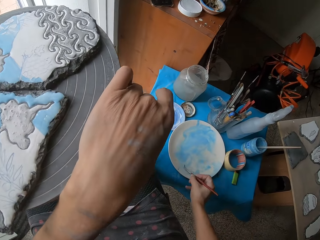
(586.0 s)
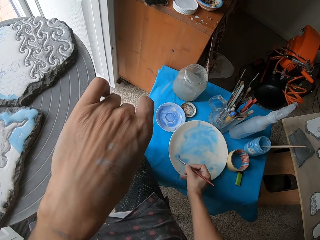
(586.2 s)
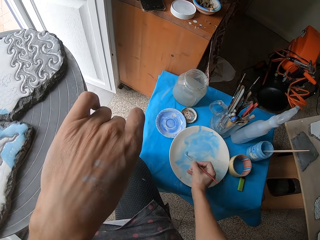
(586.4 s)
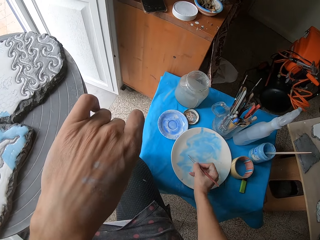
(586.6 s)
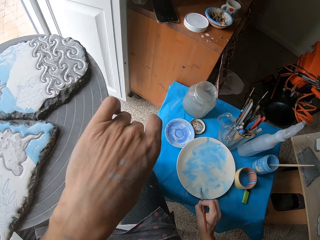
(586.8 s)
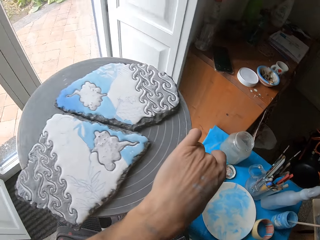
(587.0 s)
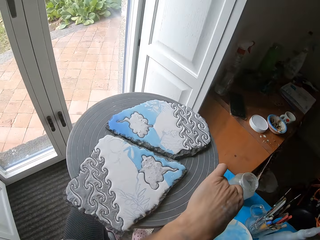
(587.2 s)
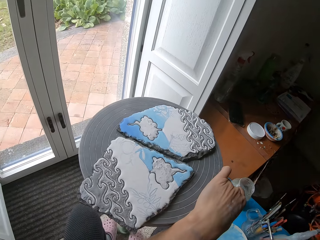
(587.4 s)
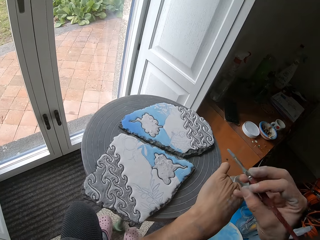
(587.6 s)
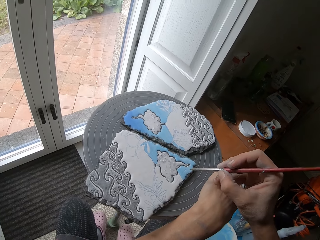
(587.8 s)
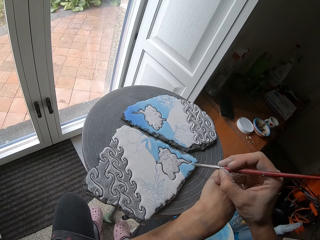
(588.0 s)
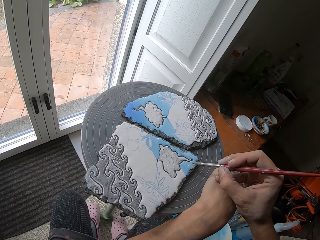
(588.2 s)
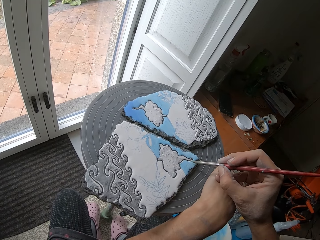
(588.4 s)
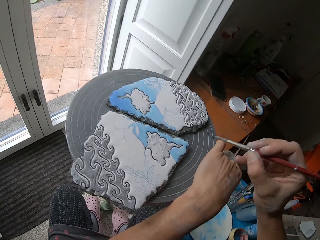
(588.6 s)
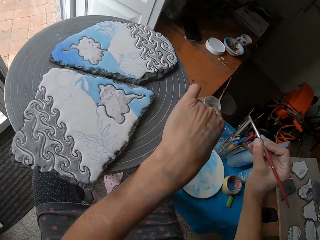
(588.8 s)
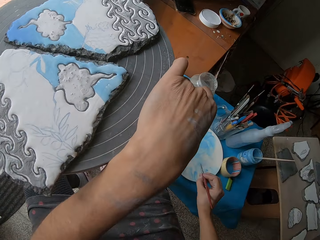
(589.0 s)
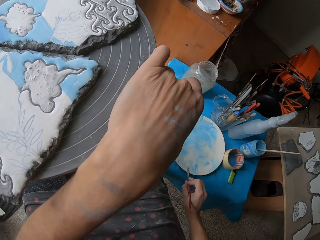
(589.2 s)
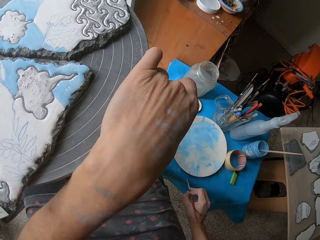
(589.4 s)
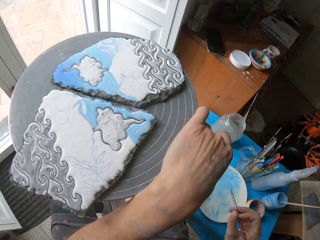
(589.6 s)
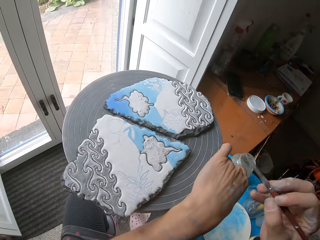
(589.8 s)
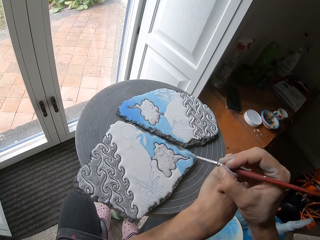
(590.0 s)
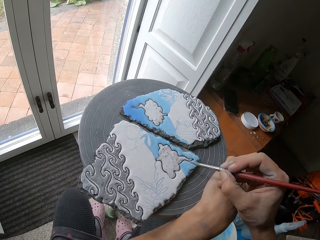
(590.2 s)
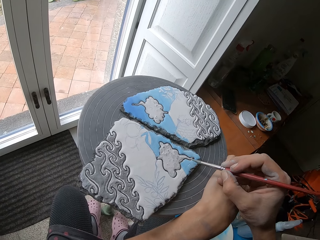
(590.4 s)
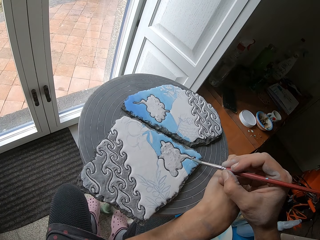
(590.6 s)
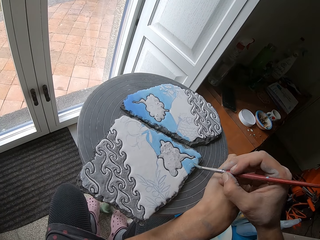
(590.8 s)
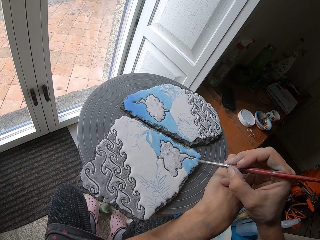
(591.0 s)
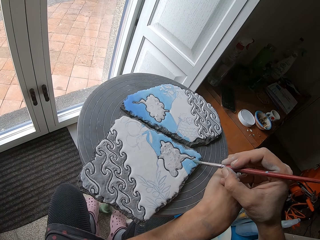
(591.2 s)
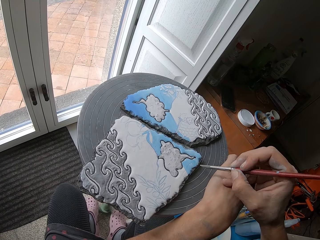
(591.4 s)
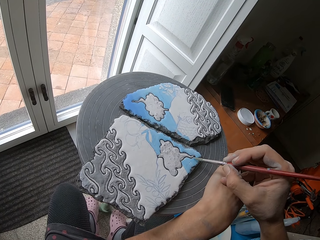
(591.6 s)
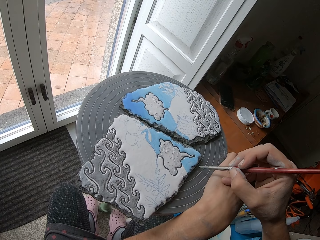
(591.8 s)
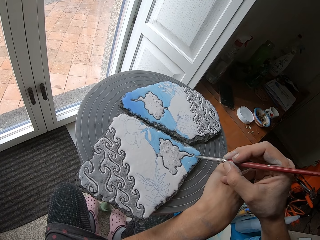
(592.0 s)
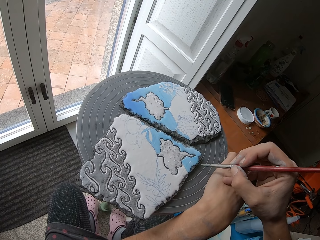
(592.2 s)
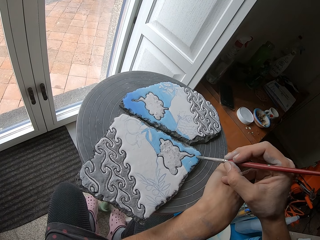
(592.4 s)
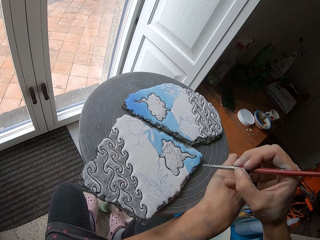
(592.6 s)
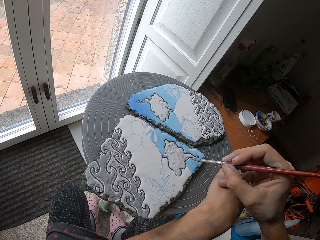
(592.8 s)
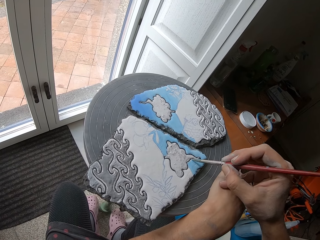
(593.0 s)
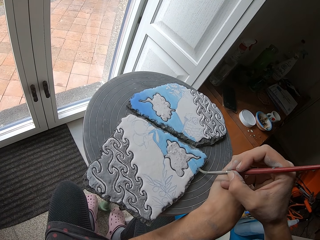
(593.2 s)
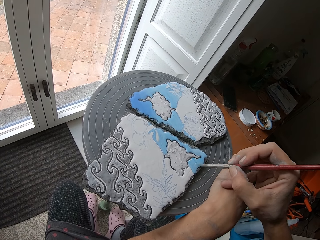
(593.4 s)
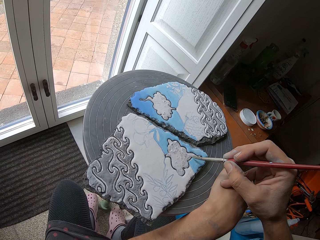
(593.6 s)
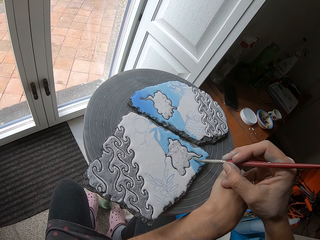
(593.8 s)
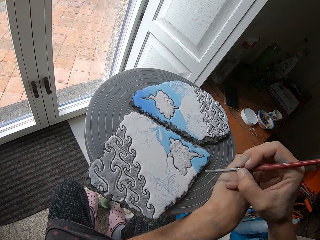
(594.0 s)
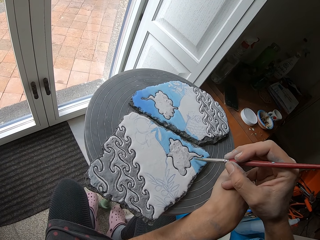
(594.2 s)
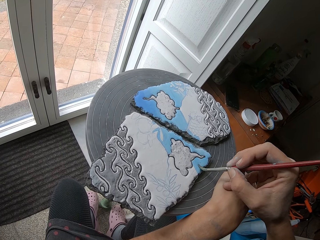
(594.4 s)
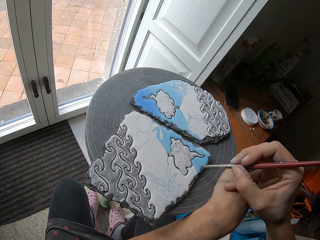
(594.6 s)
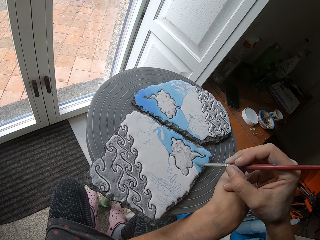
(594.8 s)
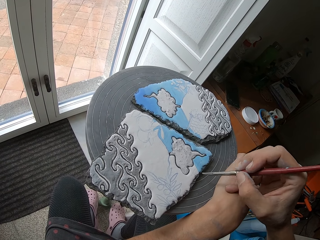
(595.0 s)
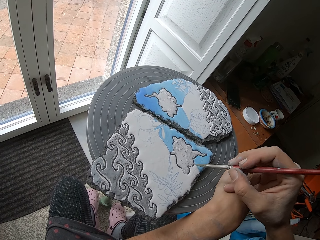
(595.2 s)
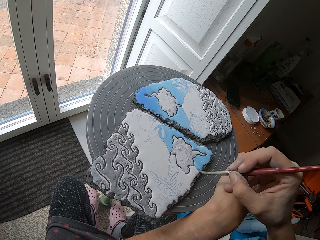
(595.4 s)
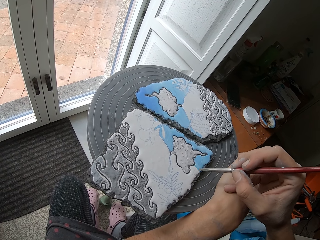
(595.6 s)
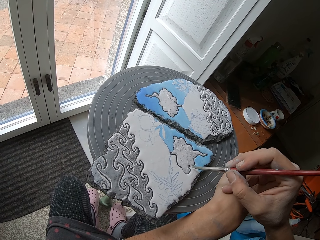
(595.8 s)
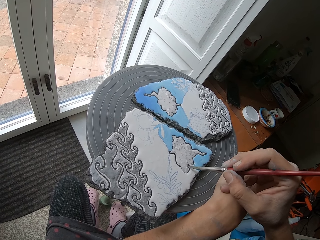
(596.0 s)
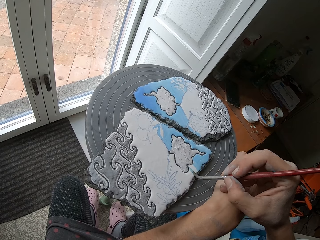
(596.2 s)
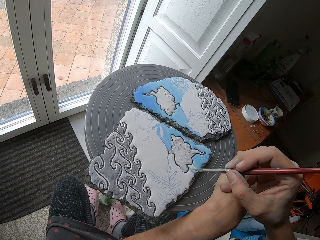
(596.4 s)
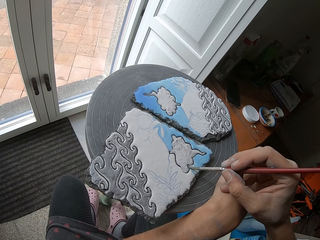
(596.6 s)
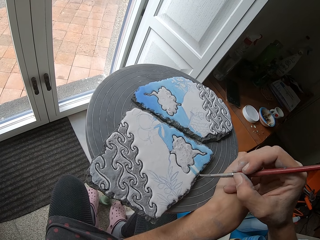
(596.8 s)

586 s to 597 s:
The camera wearer takes some blue paints from the plate of paint with the paint brush. They paint the clay board on the table blue with the paint brush. They take paint with the paint brush. They paint the pottery on the table with the brush.

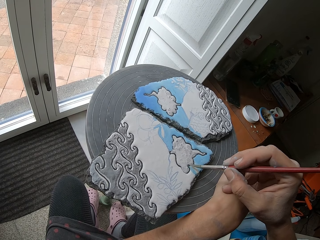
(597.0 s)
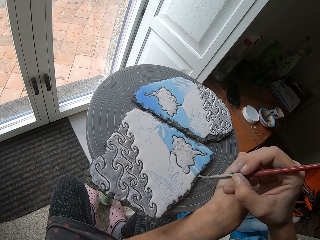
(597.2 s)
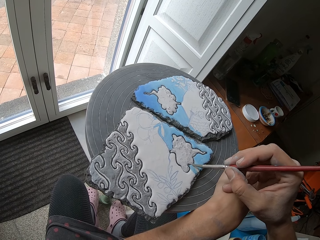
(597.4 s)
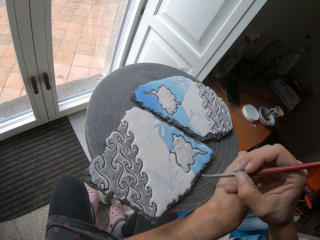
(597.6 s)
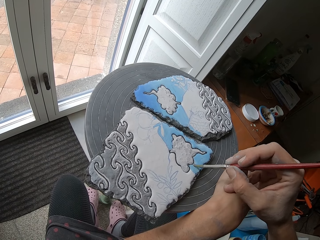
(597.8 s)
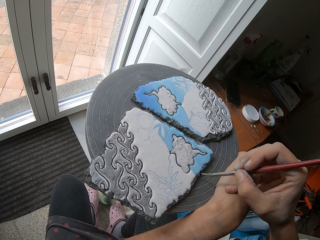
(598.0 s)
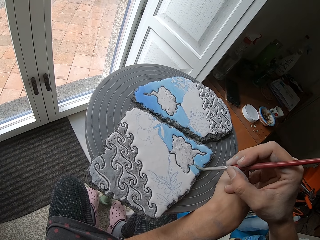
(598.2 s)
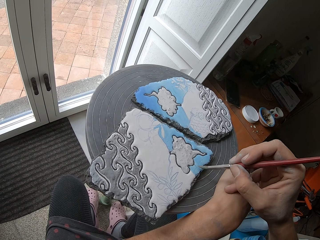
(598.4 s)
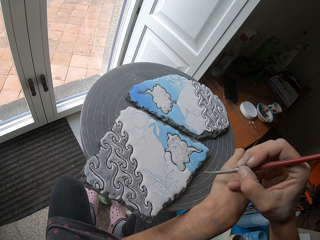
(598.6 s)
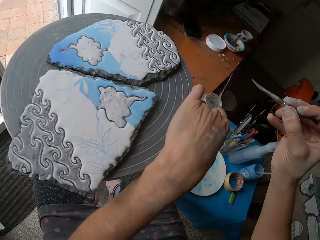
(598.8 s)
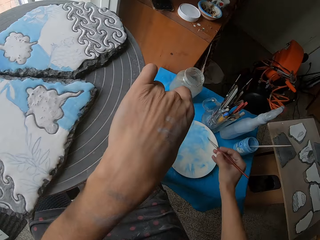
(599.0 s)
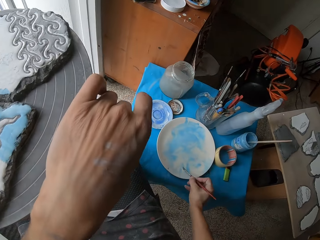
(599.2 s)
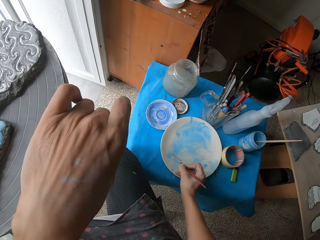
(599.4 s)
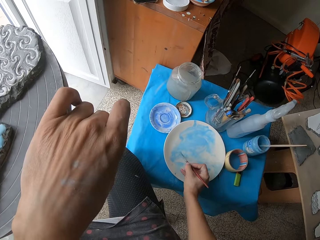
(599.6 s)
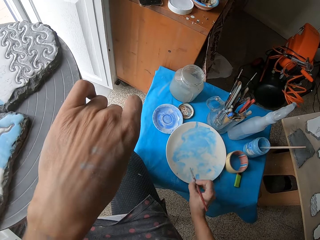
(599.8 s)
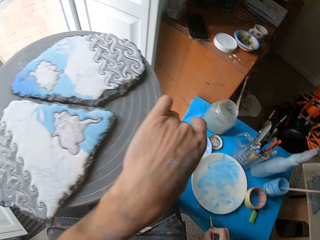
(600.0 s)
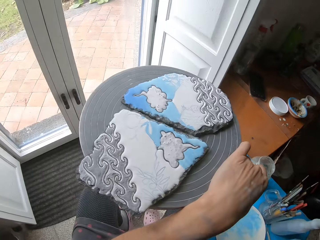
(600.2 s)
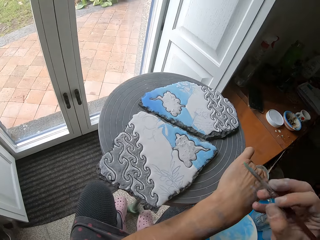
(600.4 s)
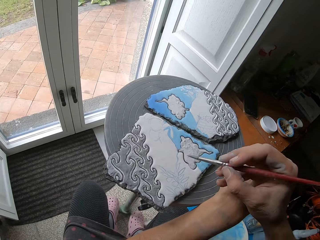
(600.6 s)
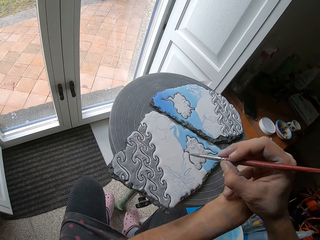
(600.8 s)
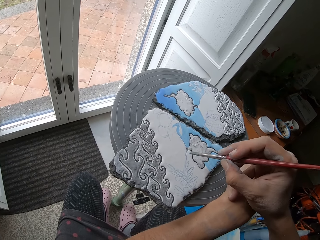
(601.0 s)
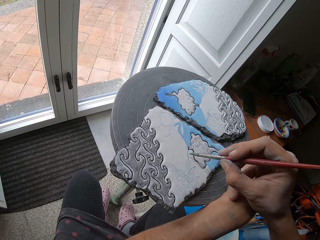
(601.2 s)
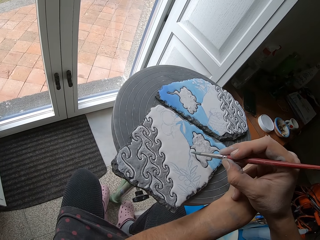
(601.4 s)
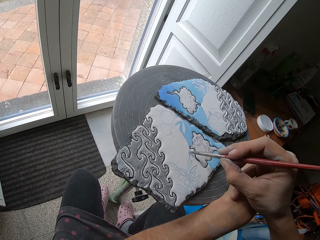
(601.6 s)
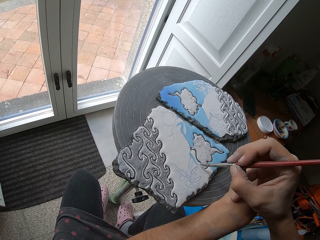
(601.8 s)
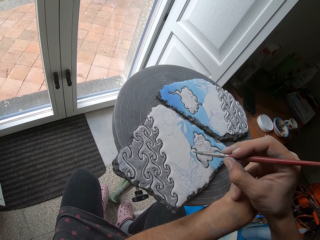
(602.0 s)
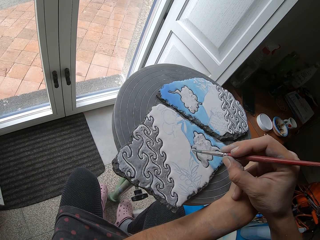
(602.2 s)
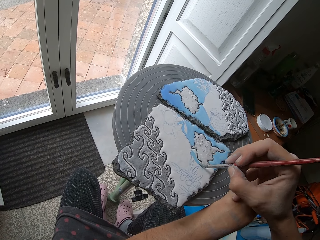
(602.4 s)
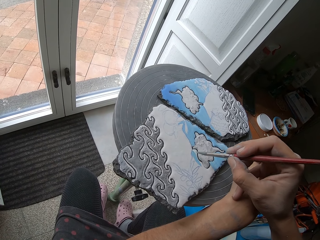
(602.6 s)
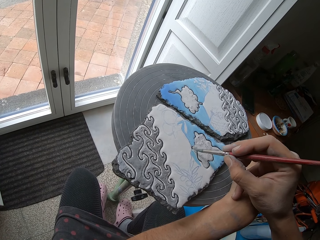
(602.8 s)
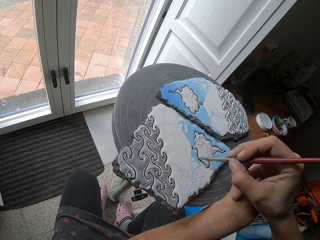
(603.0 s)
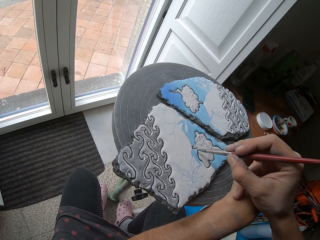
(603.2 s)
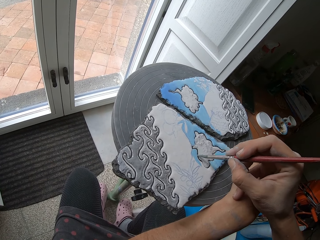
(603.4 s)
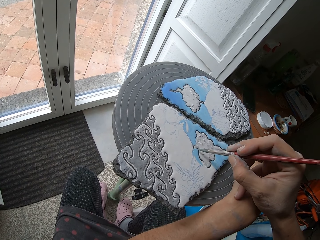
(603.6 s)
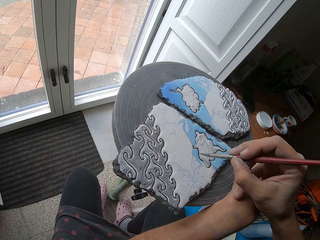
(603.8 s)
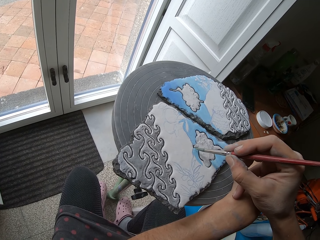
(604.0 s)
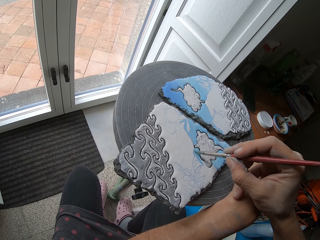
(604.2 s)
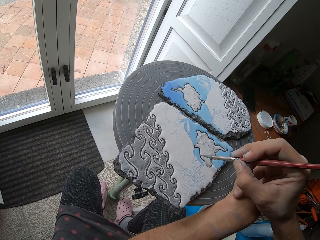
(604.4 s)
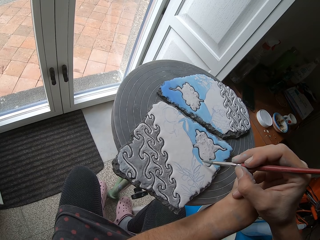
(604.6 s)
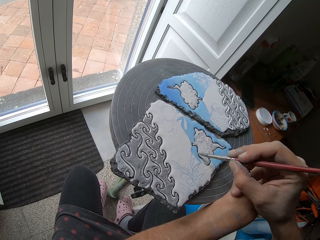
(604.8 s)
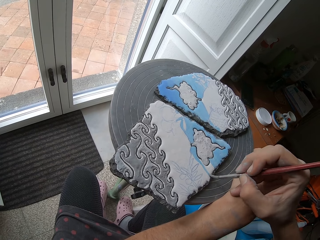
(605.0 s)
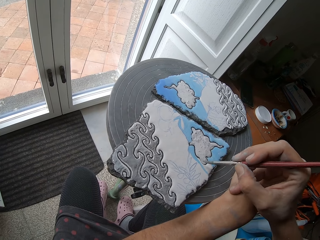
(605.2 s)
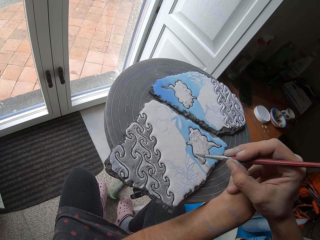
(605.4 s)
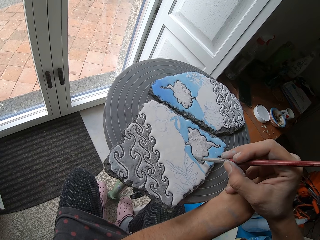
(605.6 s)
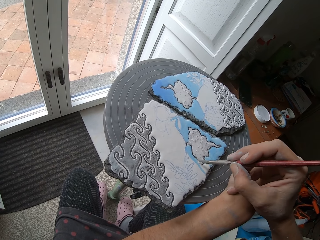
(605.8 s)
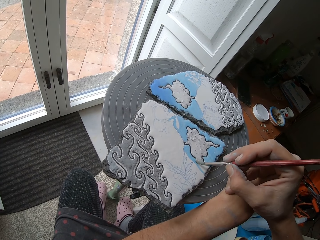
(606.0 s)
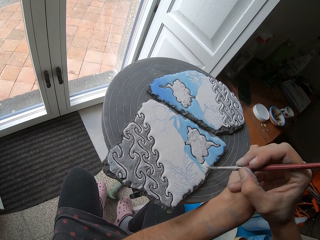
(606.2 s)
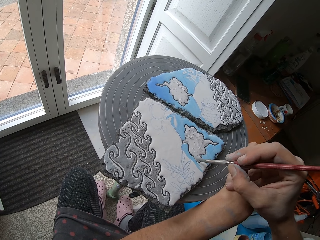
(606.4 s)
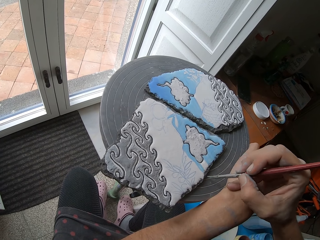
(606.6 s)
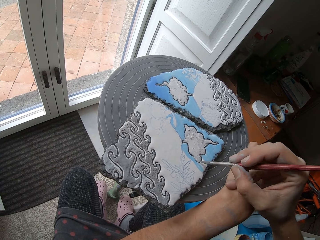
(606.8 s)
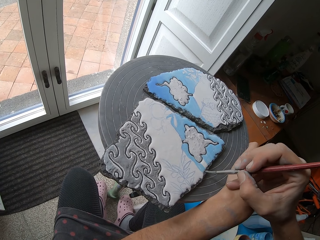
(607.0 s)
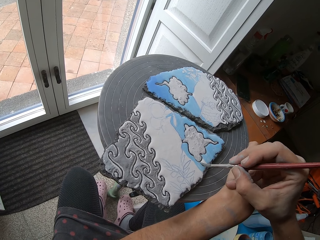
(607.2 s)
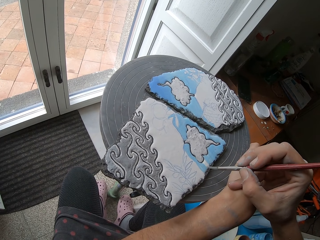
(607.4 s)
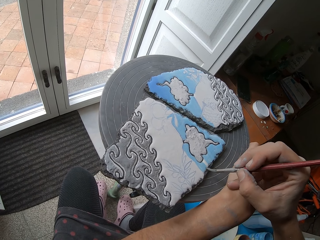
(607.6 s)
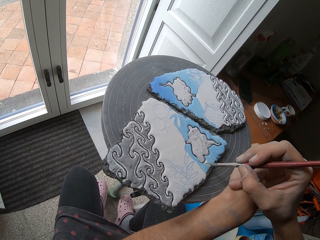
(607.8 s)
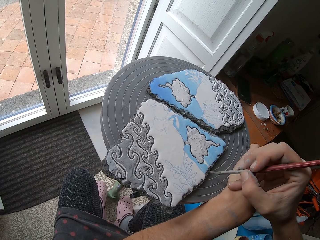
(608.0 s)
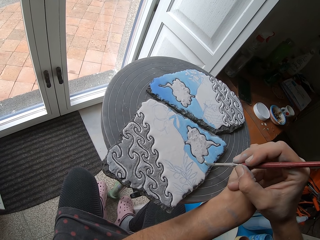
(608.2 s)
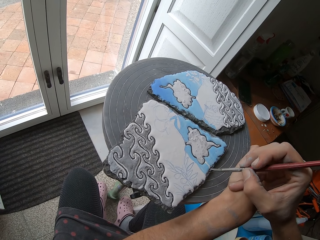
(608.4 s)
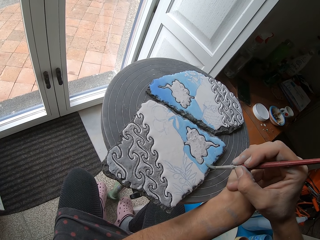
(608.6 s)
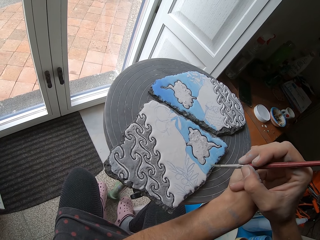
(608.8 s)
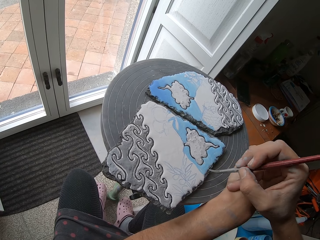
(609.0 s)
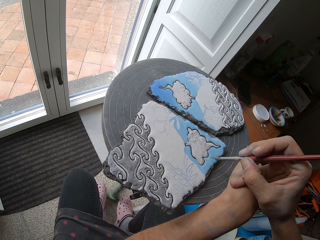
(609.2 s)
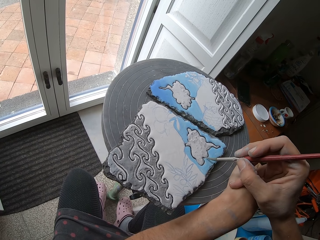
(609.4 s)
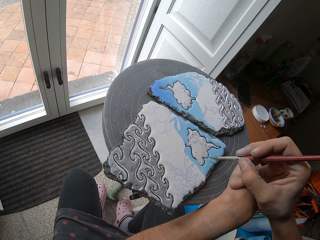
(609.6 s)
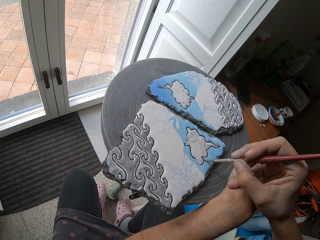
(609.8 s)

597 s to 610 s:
The camera wearer takes some blue paints from the plate of paint with the paint brush. They paint the clay board on the table blue with the paint brush.
